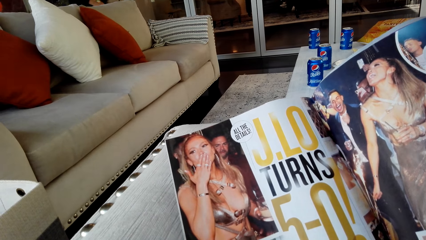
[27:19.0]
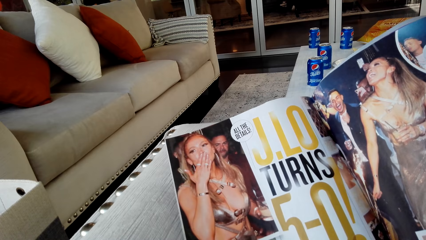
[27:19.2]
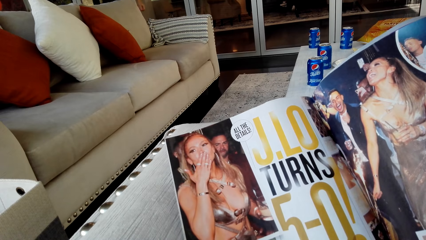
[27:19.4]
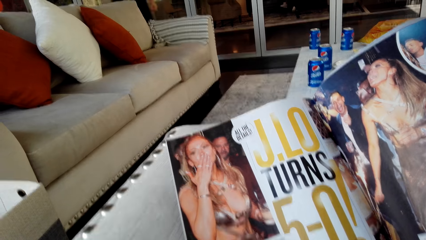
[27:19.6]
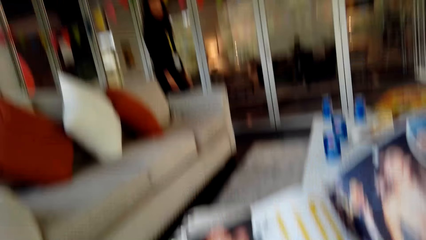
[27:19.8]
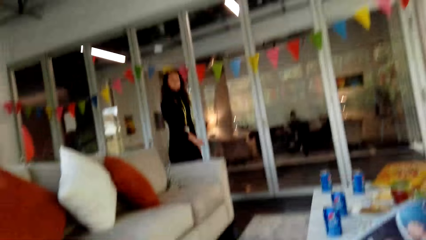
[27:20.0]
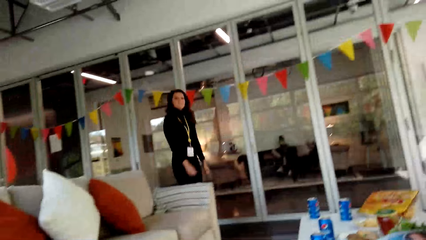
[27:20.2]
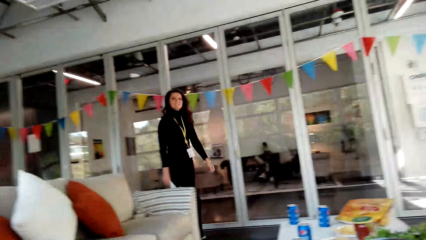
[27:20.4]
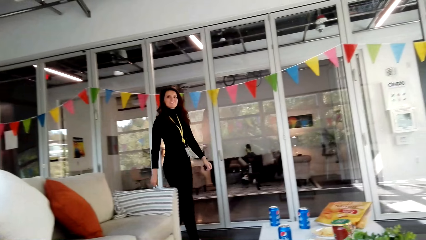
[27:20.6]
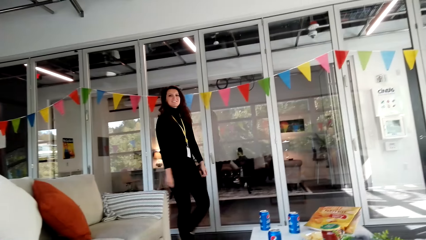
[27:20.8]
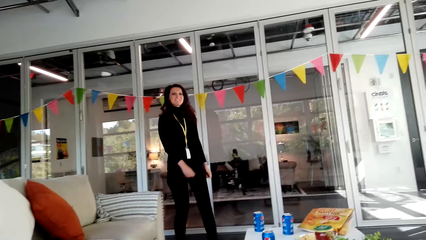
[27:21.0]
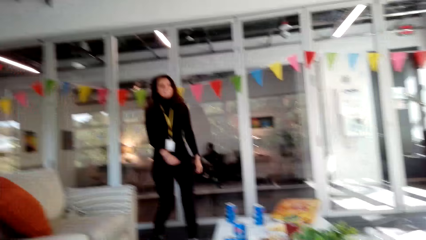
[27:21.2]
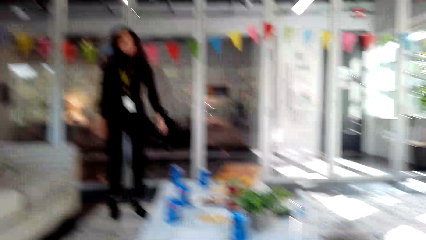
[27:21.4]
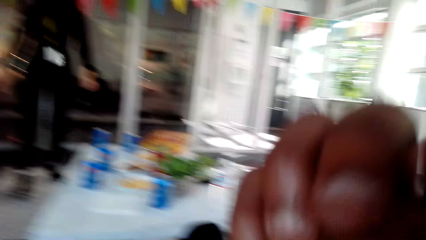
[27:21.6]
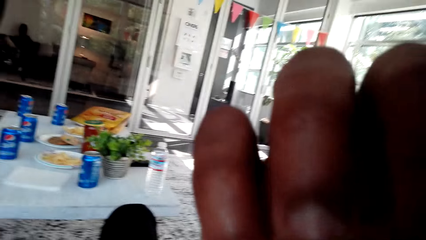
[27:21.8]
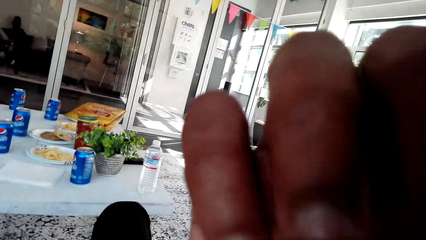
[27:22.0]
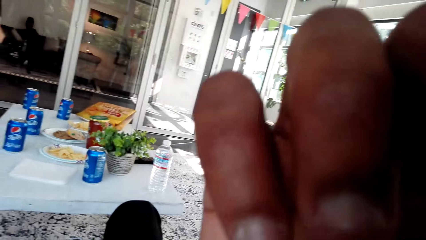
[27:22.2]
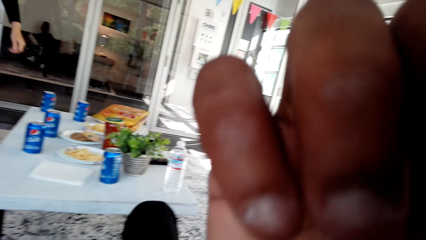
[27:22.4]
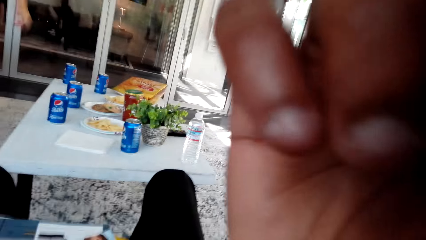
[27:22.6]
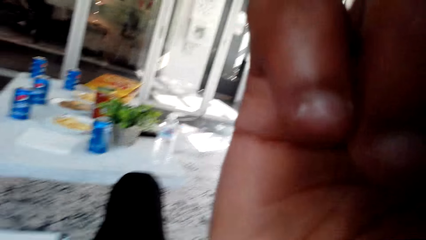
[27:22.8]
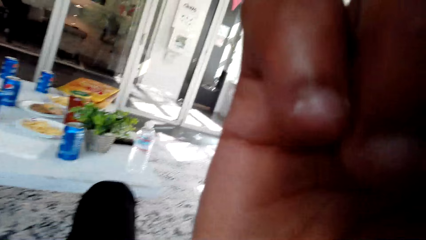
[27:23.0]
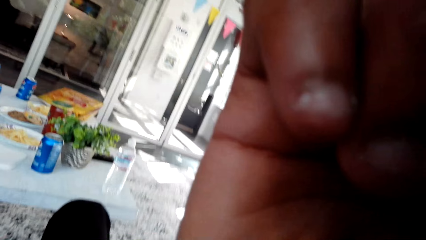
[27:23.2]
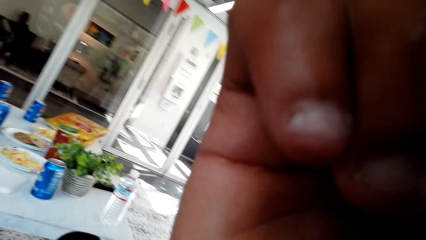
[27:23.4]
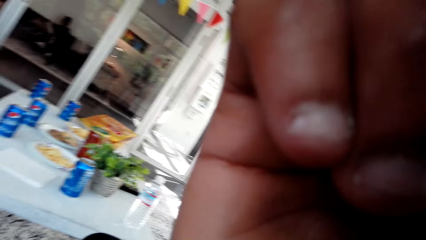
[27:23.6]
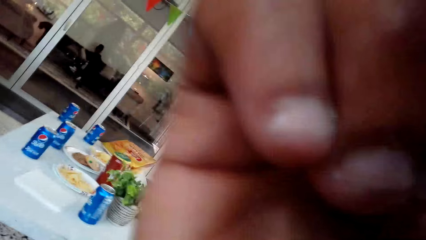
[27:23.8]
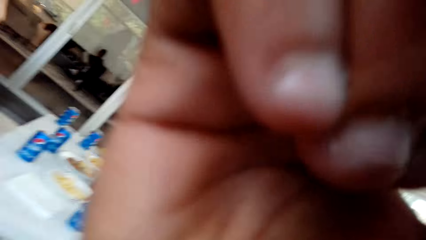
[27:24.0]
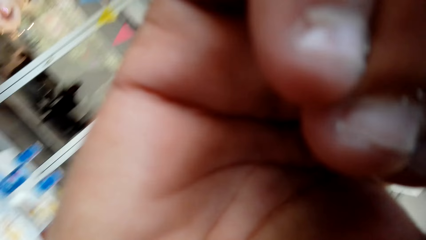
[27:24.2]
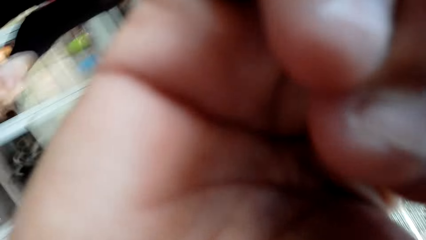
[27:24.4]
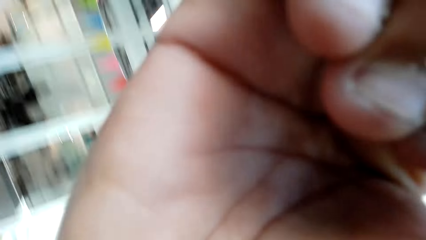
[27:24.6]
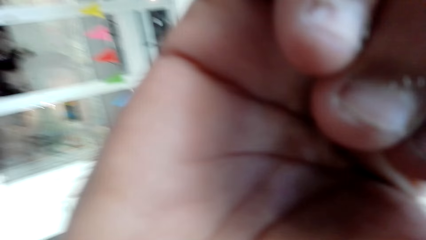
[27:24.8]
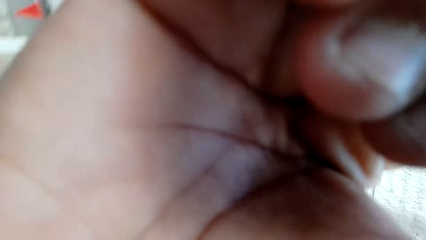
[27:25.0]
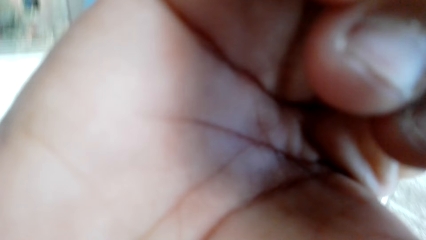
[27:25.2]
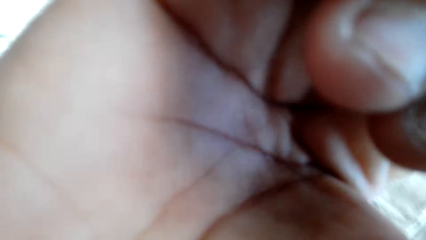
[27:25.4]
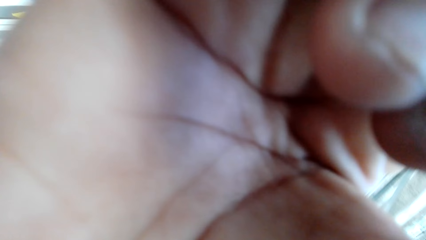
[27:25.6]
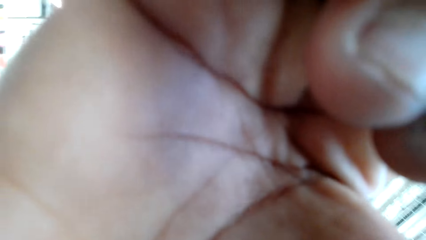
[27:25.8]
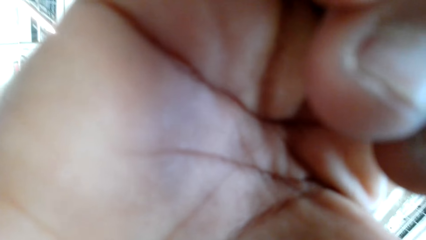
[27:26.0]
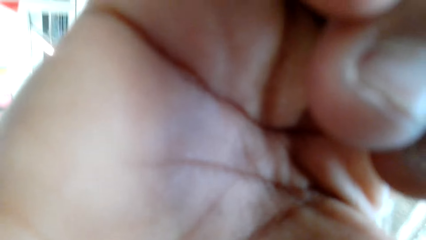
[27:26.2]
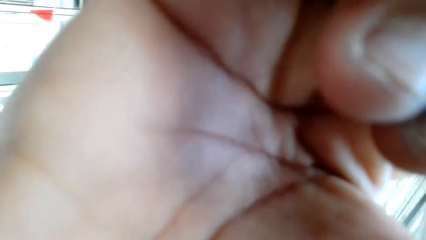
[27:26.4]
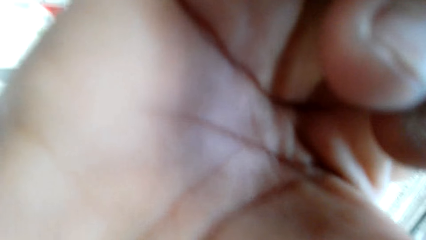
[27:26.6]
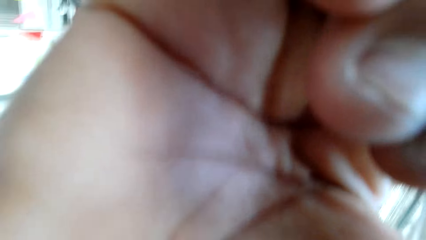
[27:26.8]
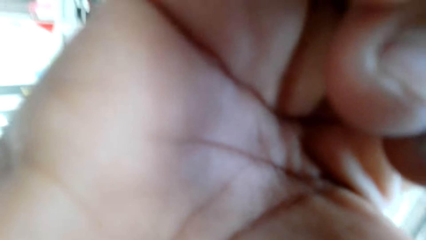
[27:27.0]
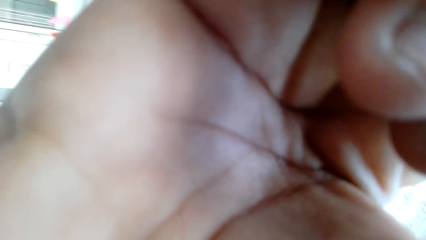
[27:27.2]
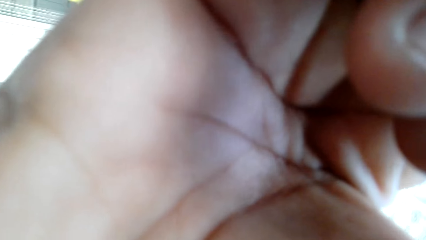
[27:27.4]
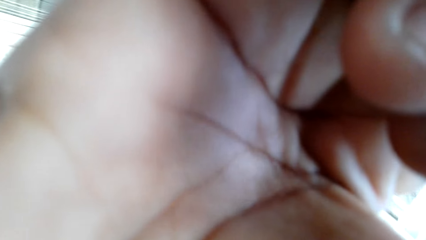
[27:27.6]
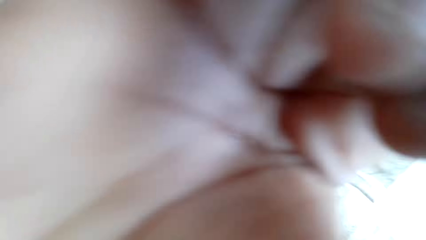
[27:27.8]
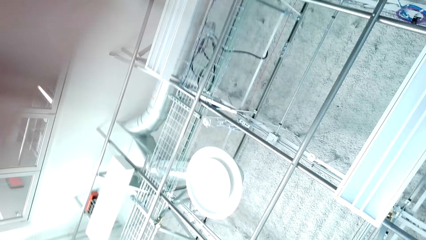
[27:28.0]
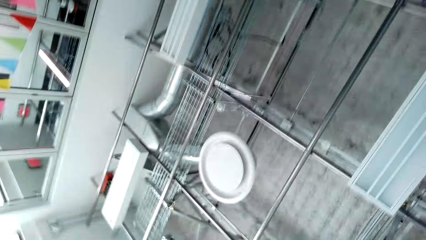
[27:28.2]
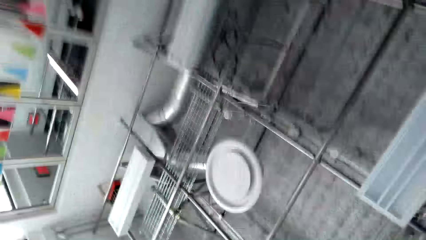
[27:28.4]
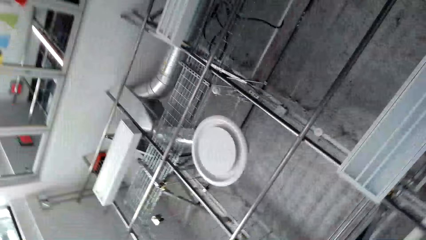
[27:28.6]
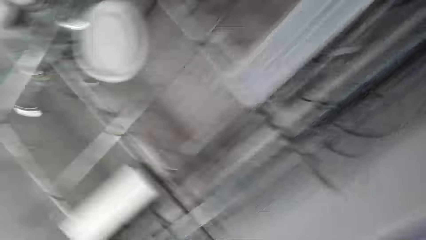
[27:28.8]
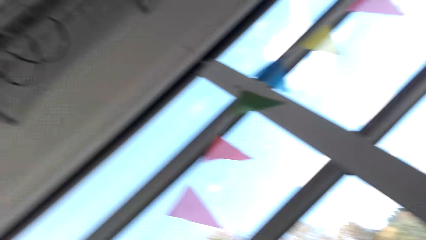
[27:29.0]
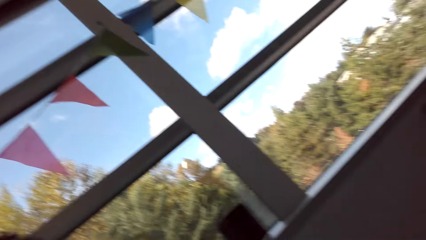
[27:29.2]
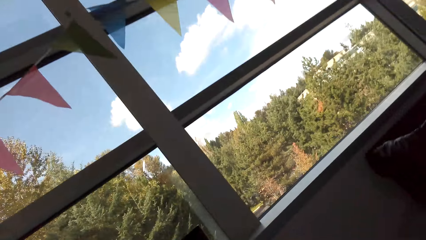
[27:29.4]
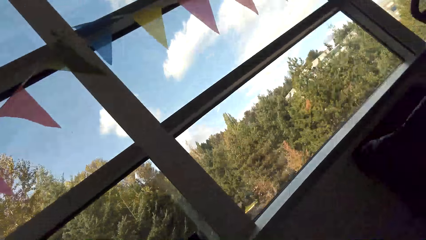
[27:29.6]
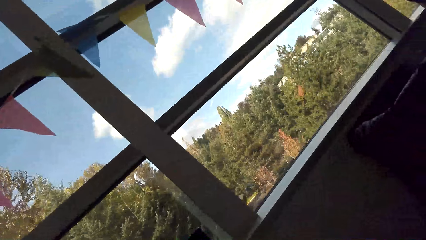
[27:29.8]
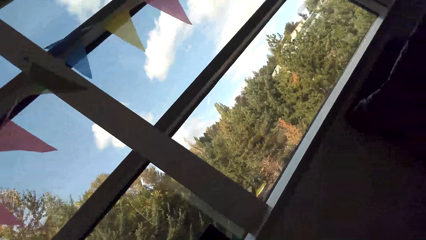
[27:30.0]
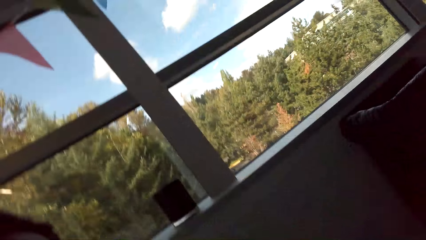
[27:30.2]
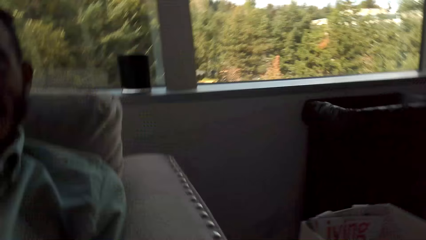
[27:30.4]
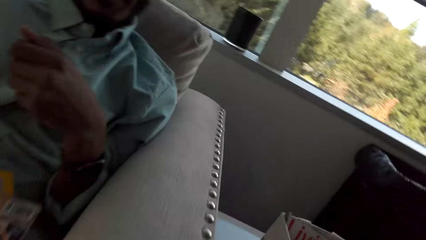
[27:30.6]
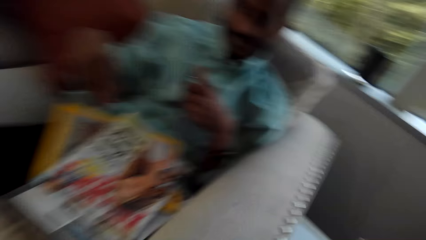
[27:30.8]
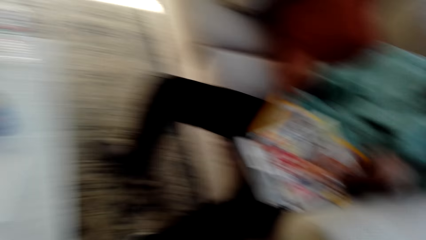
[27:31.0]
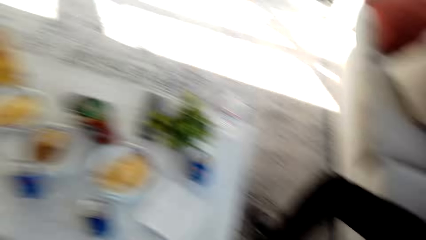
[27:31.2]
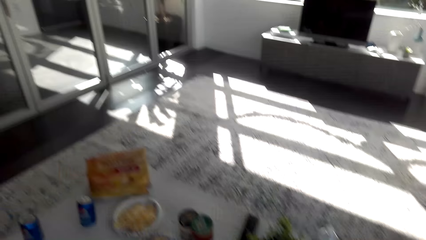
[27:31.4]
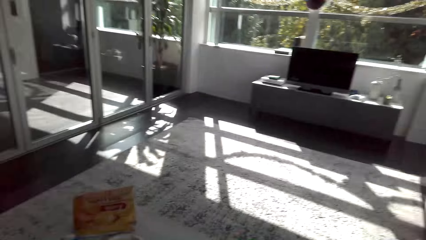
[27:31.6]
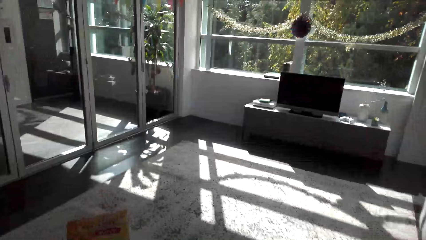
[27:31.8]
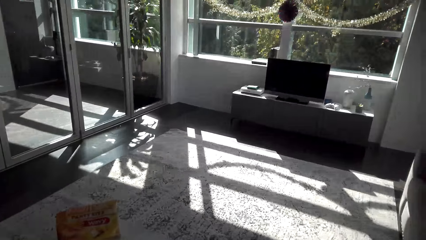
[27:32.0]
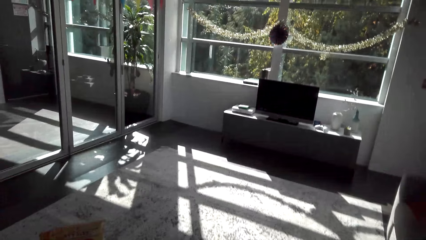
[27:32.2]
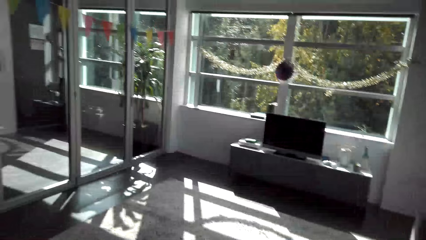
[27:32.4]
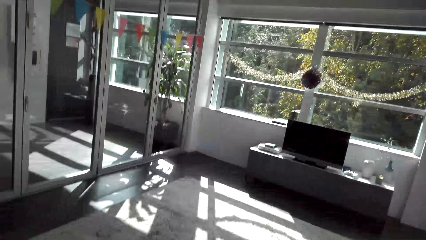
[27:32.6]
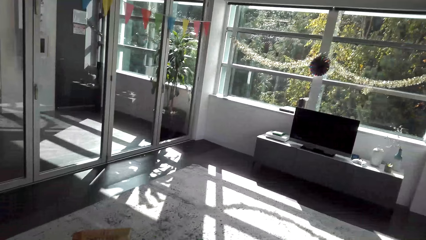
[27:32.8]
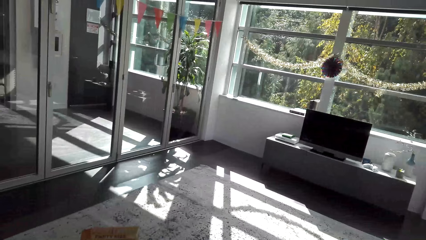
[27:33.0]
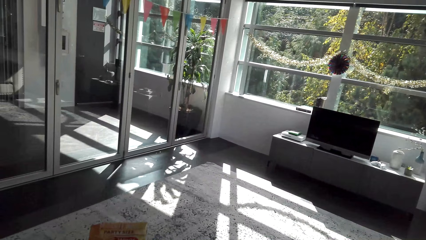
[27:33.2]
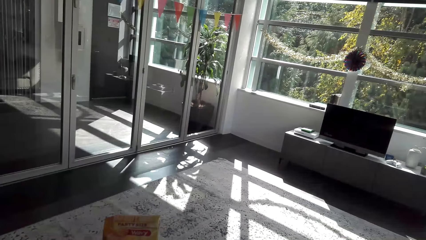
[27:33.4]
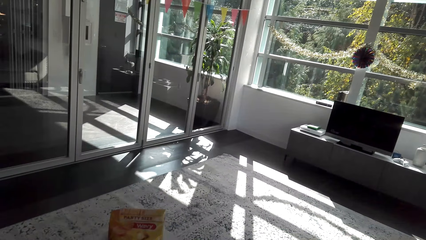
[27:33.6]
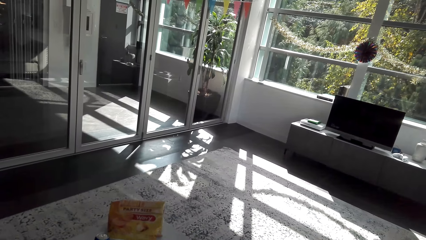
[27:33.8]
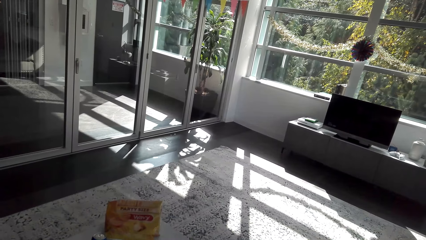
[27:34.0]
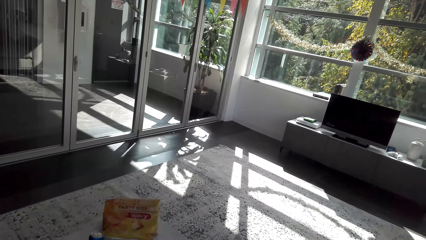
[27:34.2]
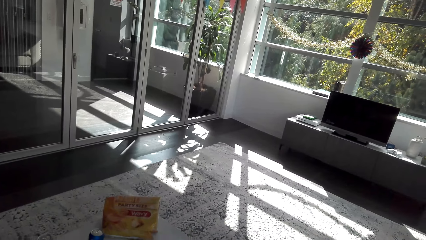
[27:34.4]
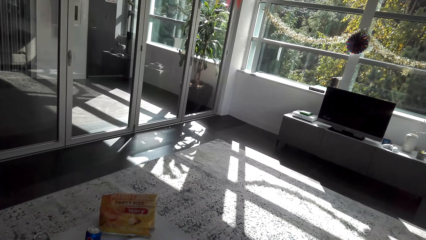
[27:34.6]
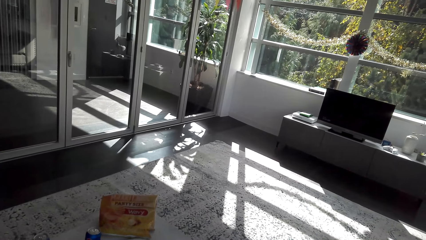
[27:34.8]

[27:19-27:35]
A woman walks in. The camera wearer sets the camera. They touch the face. They look around.
